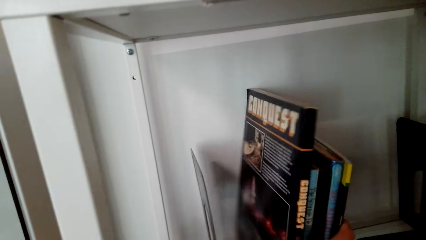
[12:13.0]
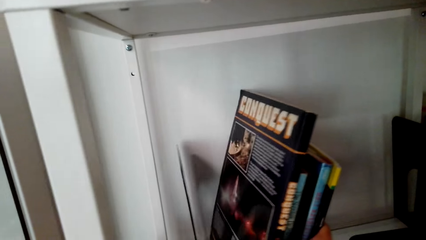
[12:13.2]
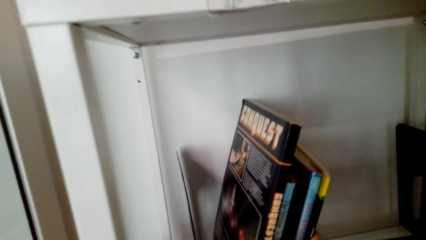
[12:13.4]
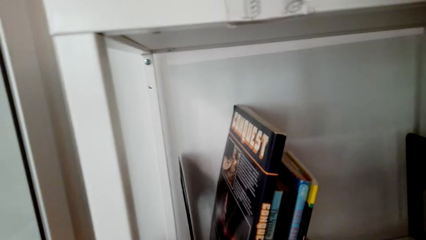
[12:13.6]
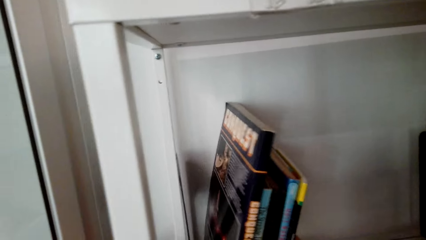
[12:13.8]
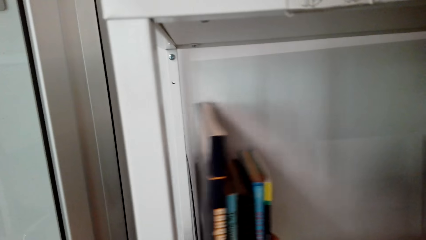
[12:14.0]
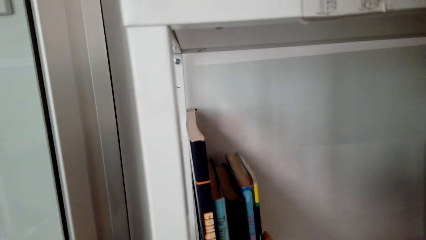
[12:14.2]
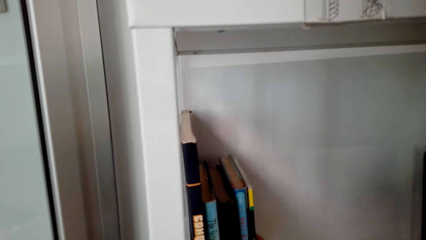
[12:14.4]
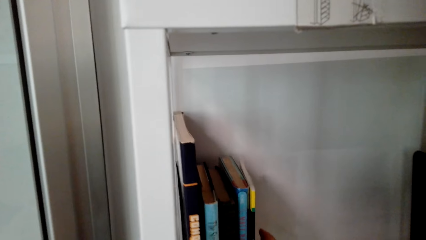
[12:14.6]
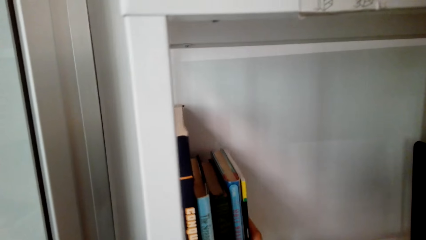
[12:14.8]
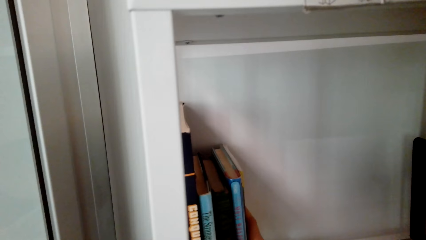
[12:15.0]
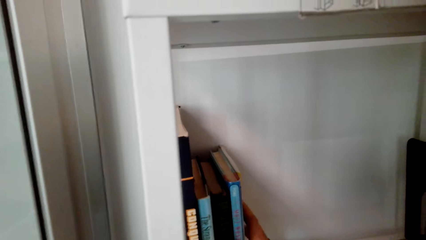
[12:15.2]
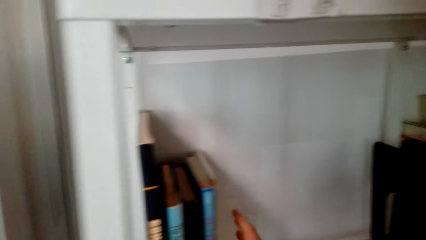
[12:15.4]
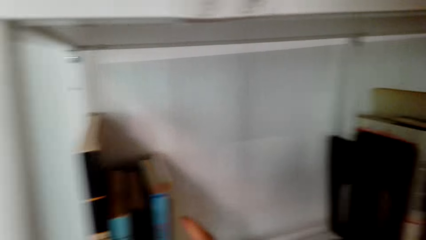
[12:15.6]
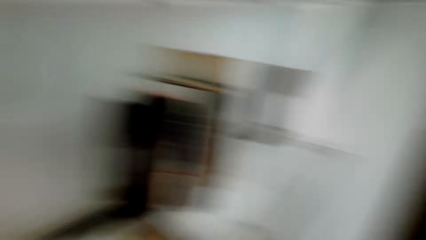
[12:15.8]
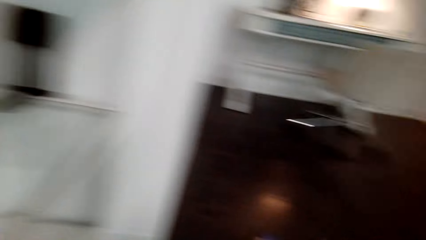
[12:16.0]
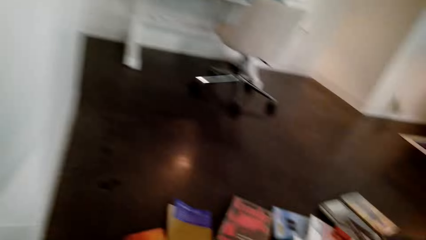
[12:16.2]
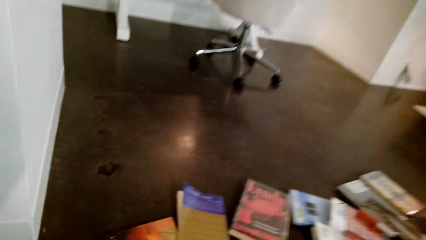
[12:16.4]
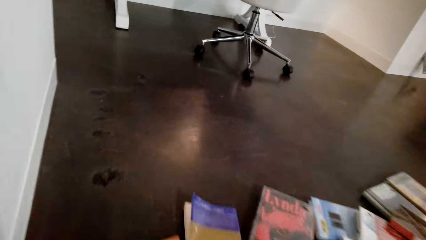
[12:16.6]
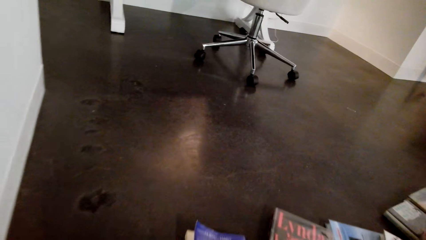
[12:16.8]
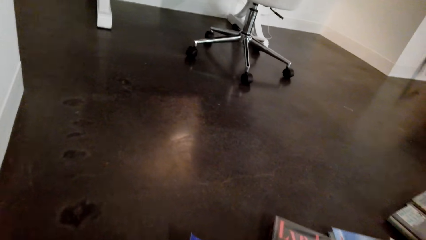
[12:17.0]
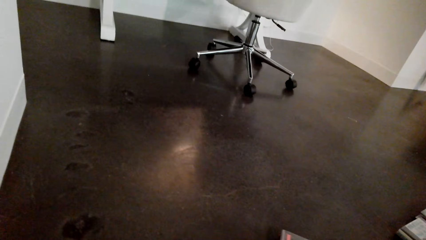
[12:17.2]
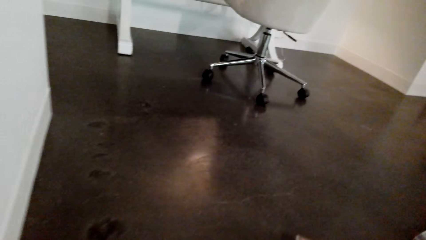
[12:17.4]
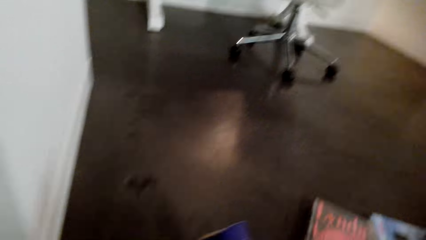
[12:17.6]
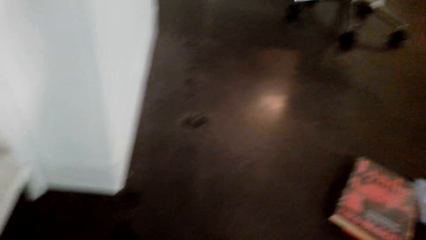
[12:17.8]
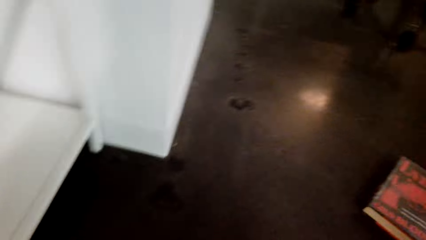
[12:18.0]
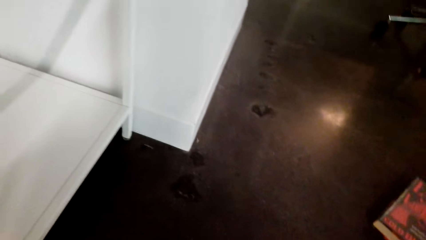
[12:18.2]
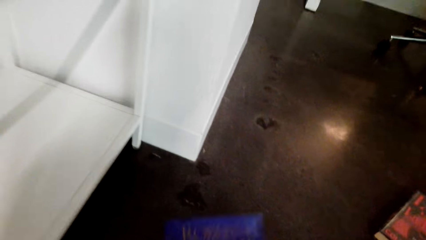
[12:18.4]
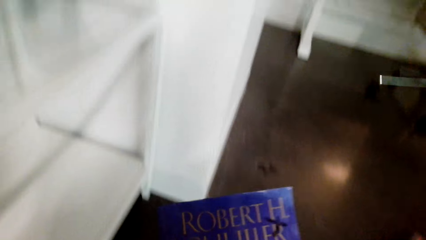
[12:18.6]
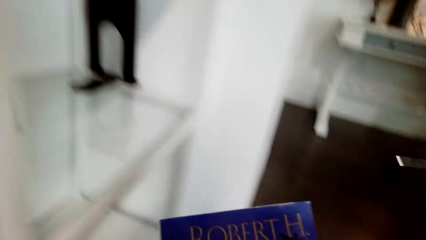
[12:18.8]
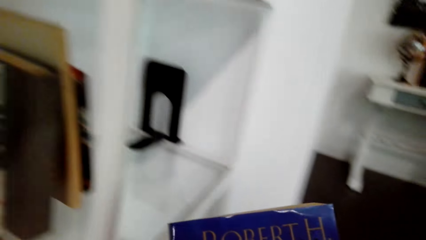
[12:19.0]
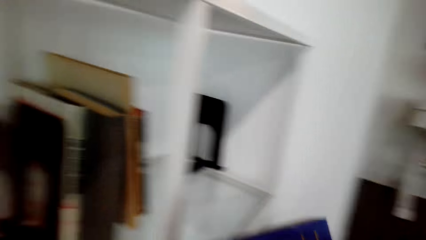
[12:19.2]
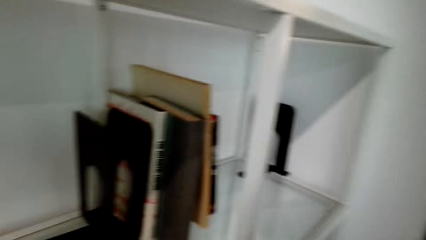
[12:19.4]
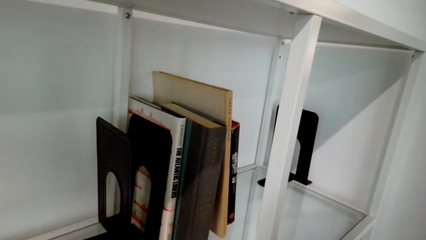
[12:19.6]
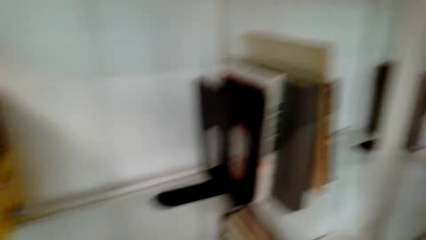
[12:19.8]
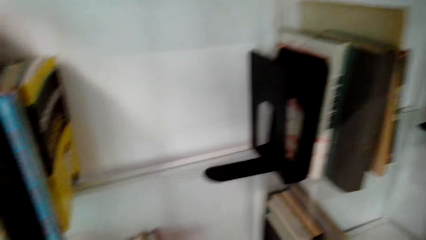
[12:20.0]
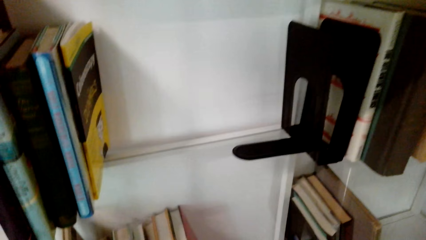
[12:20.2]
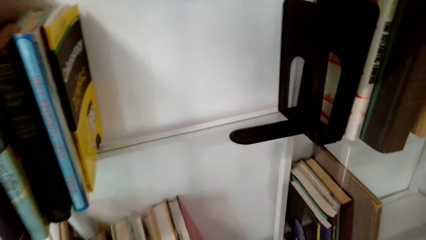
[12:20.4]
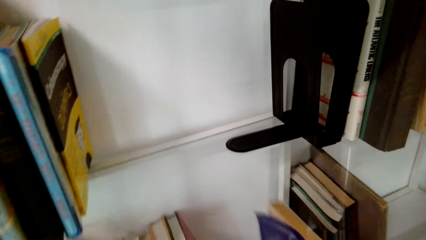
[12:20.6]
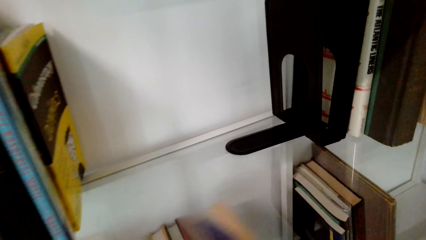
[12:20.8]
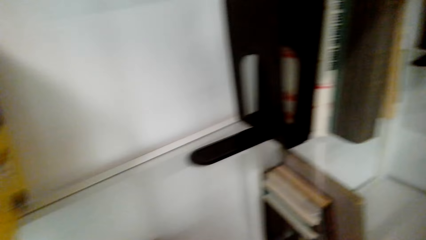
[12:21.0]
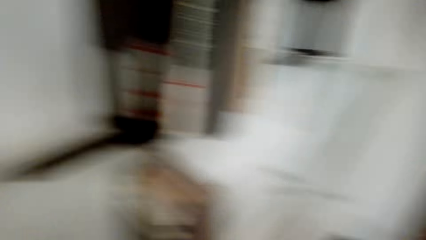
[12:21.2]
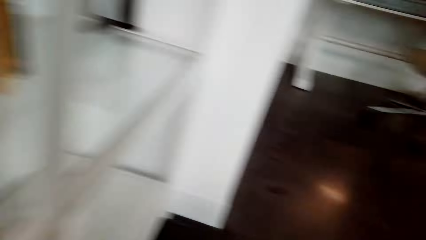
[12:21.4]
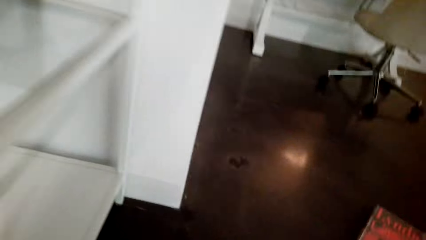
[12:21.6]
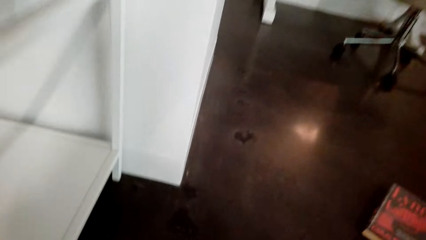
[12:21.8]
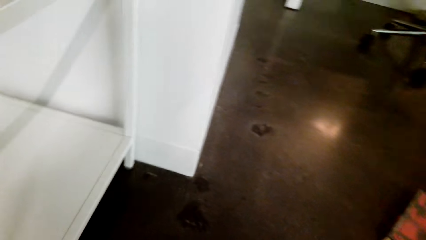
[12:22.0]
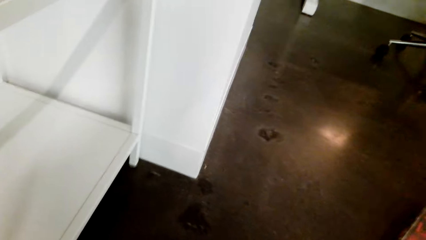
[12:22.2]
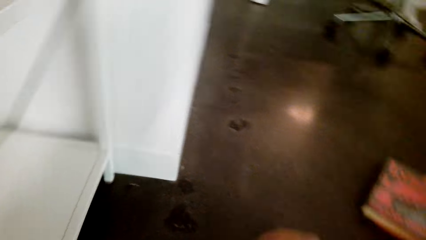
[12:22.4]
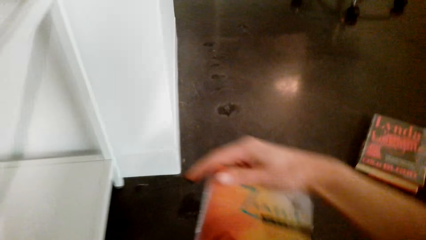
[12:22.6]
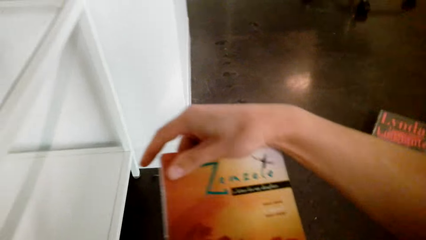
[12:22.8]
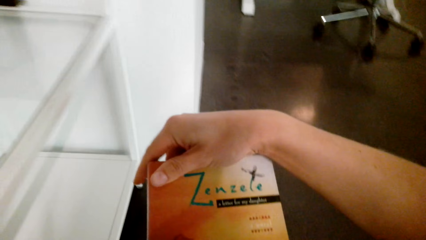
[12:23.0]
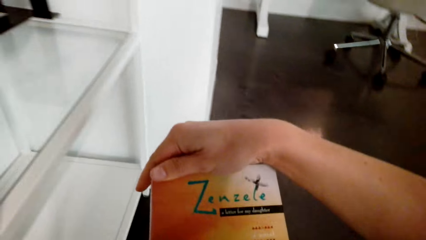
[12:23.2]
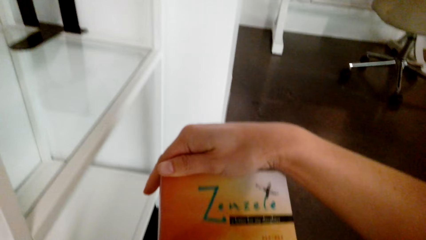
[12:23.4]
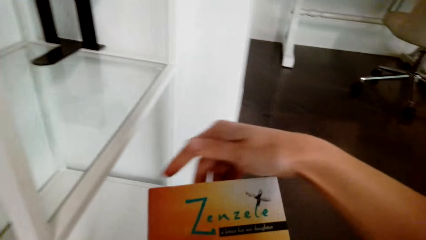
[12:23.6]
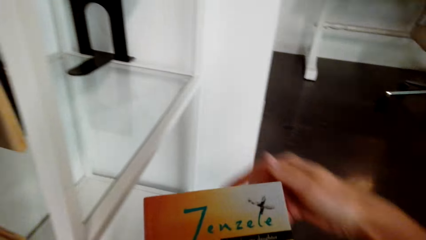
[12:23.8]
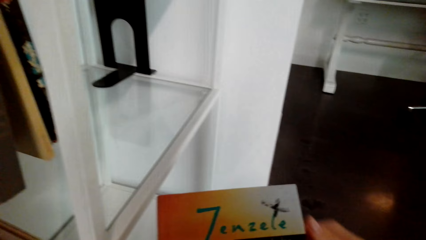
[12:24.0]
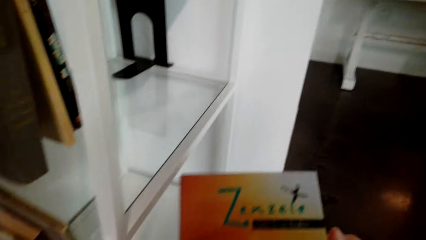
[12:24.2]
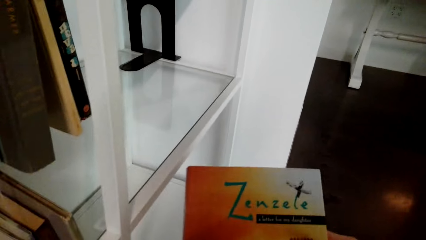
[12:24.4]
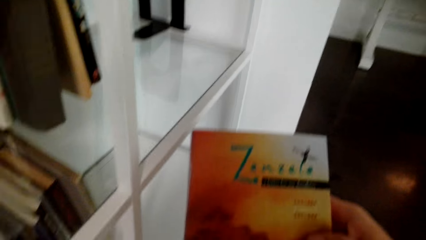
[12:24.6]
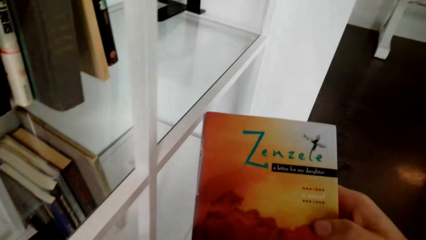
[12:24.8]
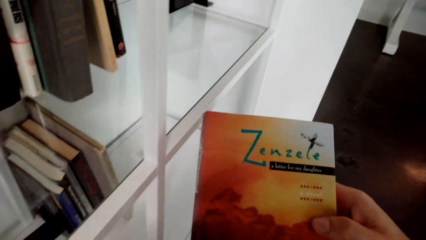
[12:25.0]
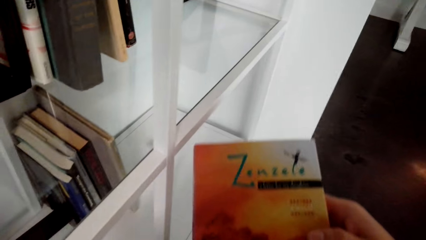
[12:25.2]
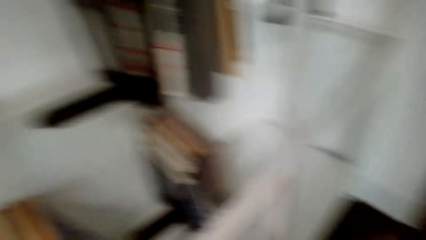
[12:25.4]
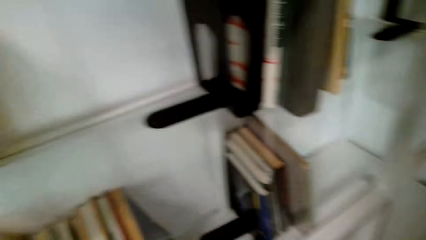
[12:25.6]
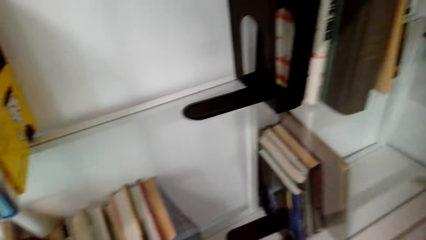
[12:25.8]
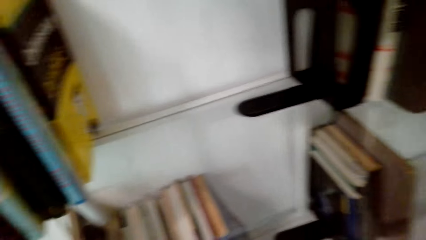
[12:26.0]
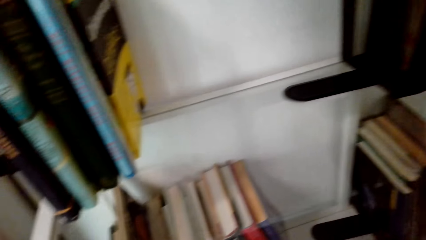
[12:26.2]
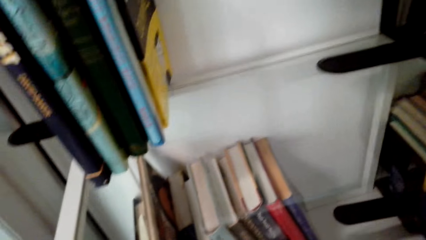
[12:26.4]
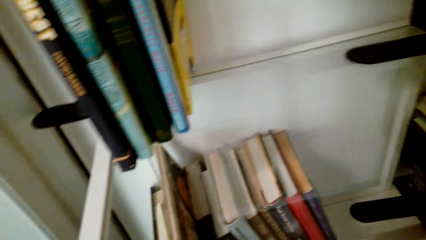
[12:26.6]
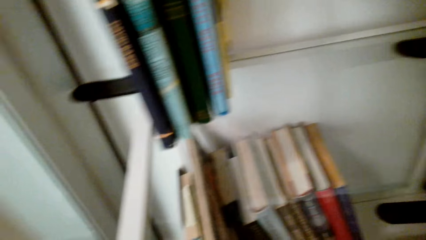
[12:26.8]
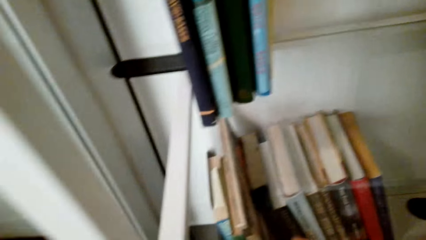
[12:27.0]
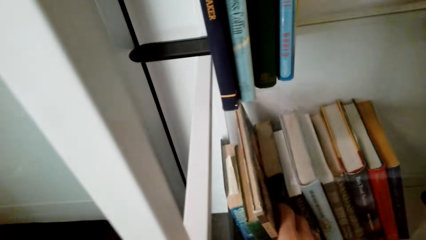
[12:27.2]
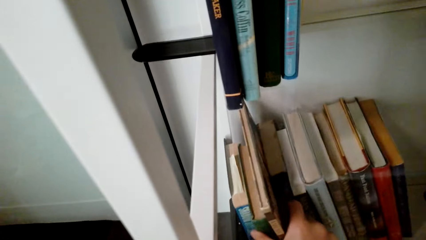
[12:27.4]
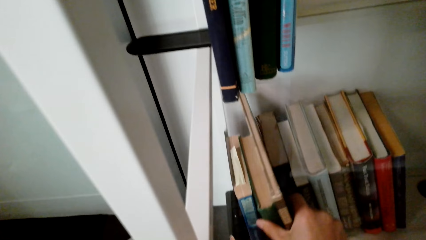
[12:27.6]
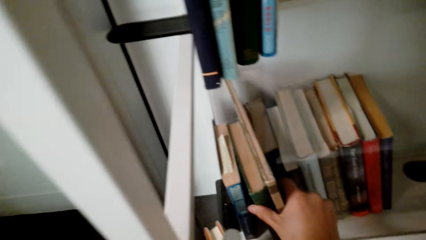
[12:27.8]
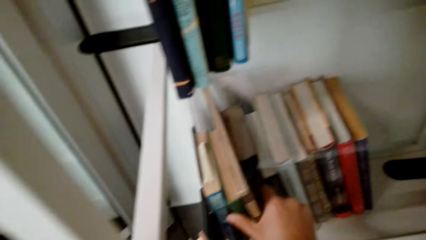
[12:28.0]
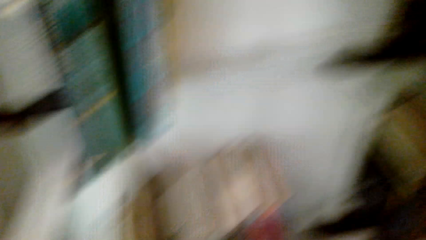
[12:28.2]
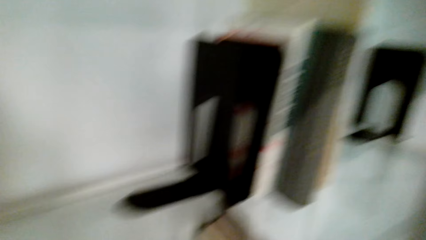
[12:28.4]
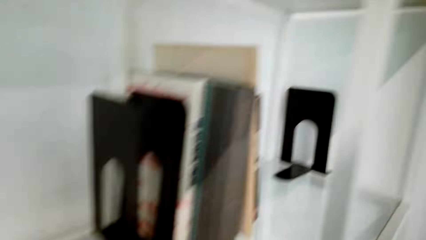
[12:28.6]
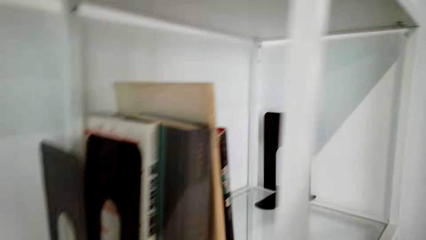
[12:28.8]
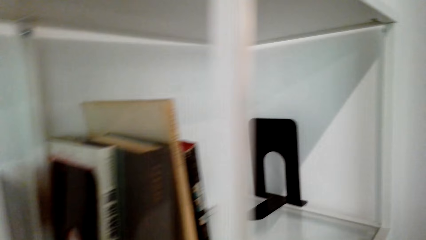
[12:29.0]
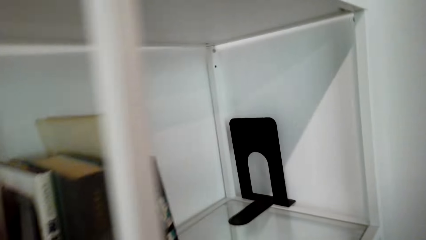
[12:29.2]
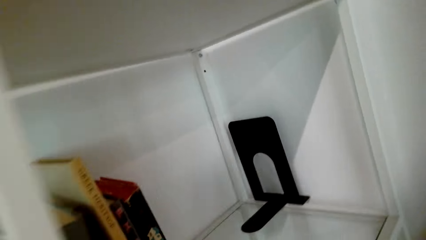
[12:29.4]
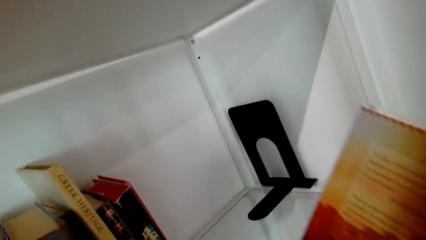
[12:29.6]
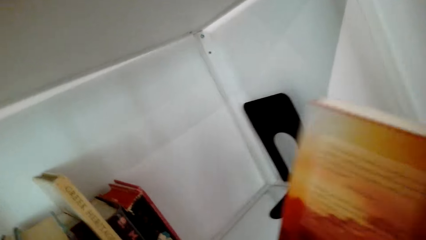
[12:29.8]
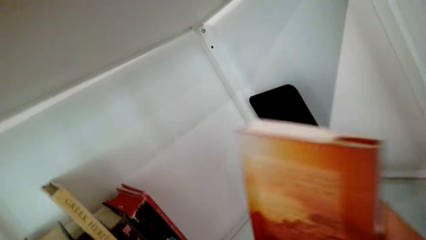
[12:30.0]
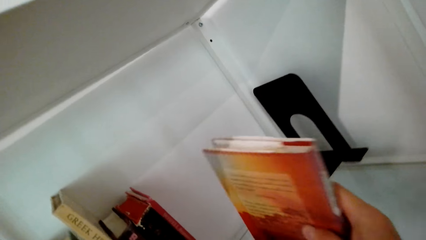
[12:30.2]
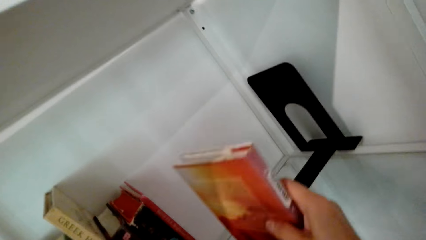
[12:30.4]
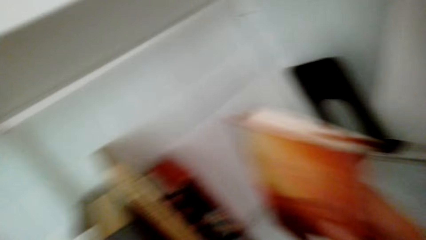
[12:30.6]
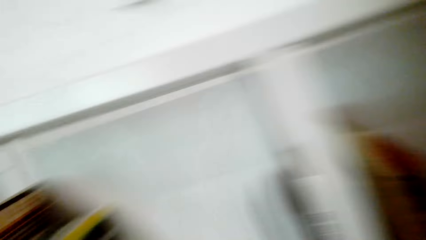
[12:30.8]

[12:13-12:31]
The camera wearer arranges some books in the shelf. They hold a book. They place the book on the shelf. They hold a book. They look at the book. They place the book on the shelf.
